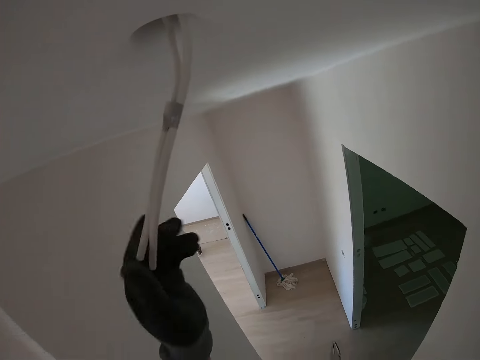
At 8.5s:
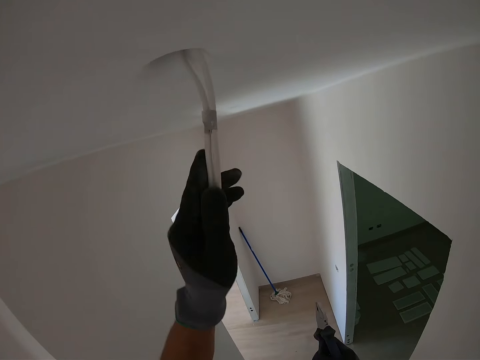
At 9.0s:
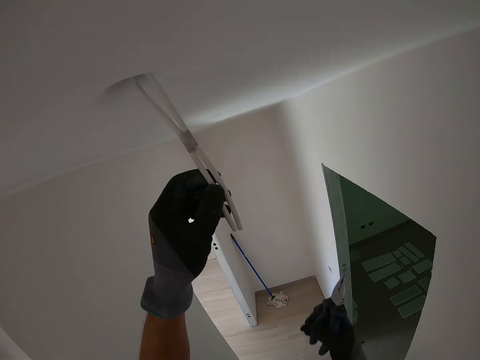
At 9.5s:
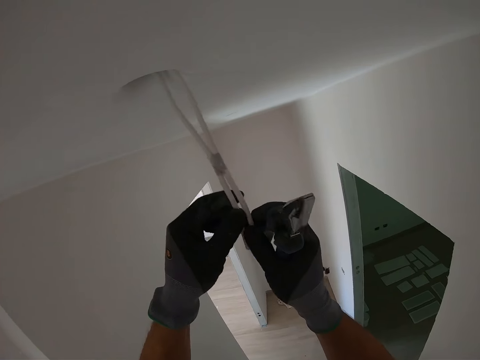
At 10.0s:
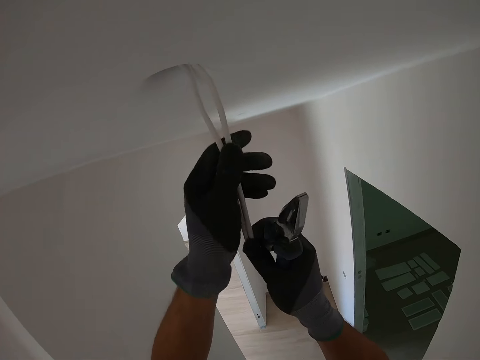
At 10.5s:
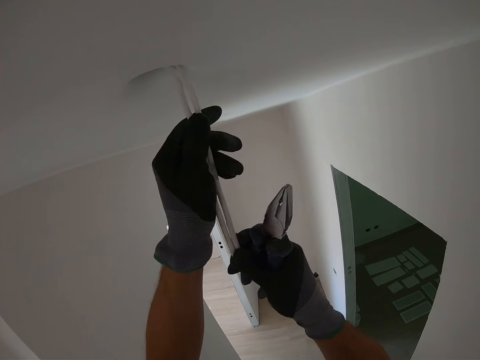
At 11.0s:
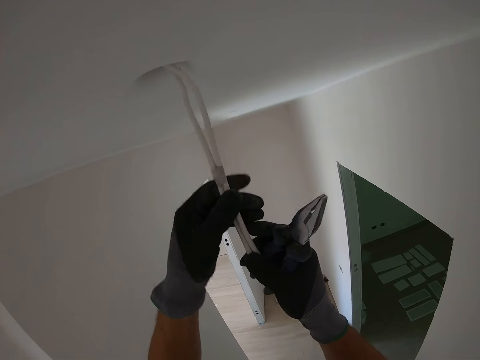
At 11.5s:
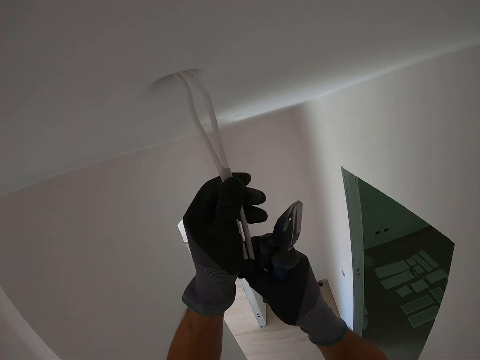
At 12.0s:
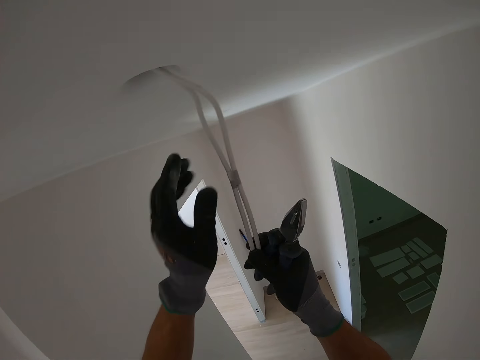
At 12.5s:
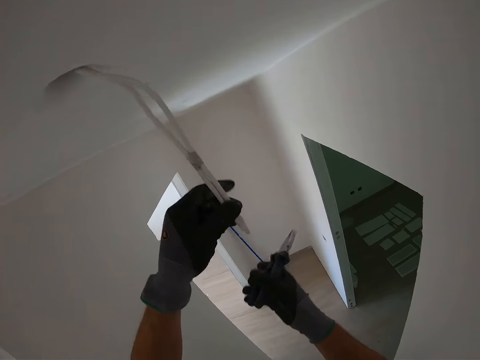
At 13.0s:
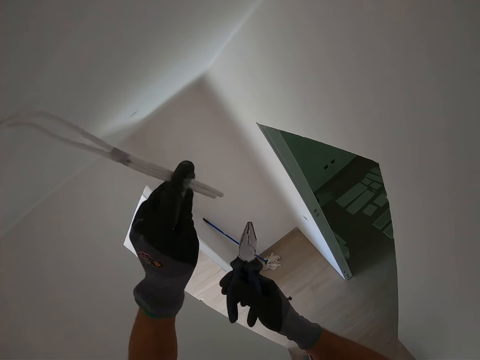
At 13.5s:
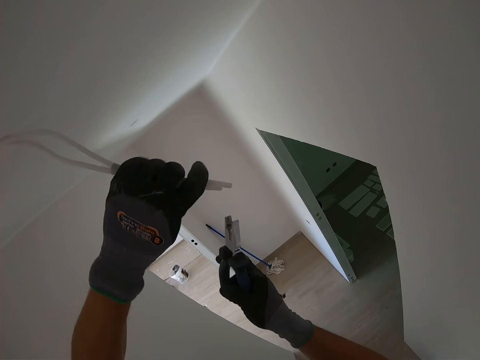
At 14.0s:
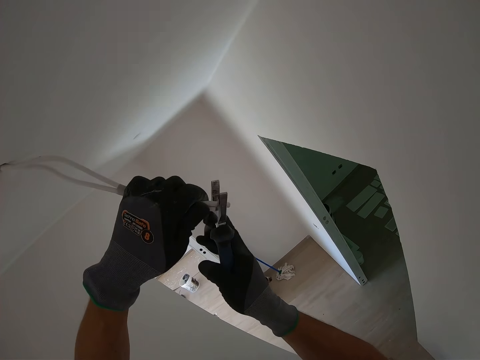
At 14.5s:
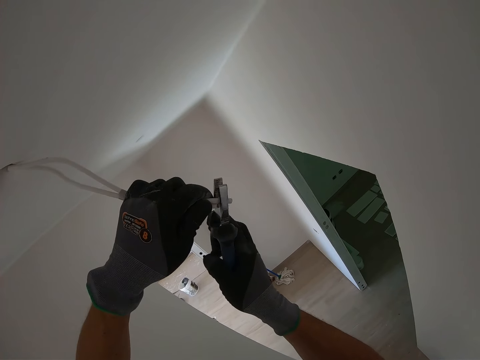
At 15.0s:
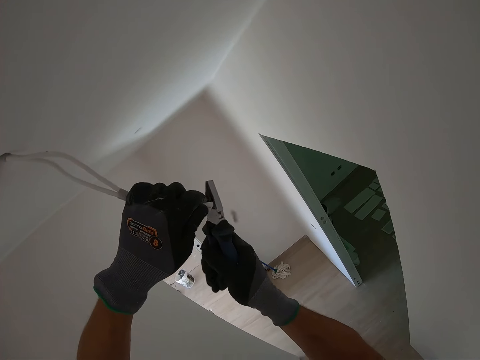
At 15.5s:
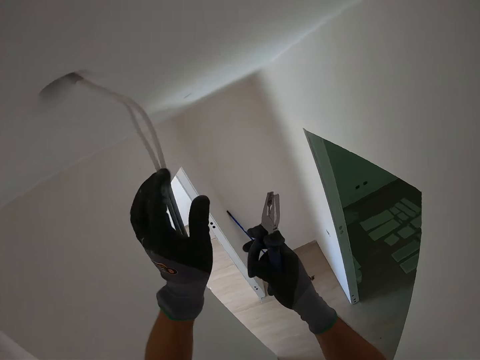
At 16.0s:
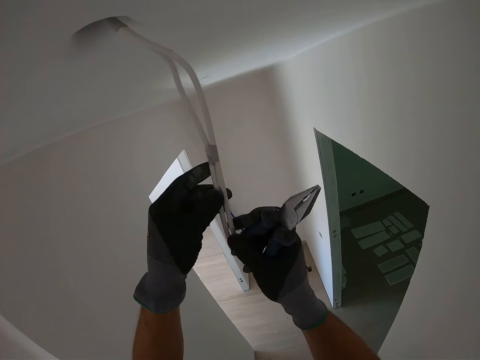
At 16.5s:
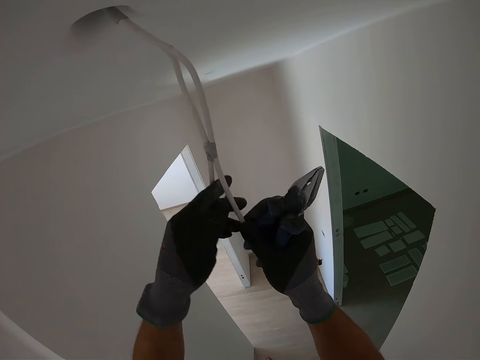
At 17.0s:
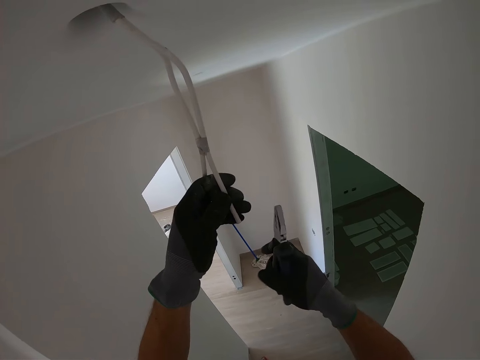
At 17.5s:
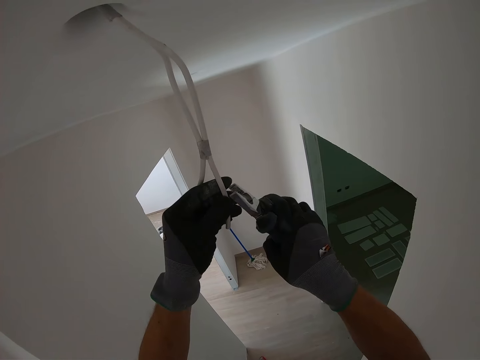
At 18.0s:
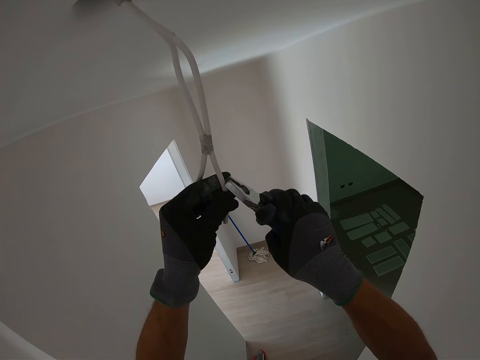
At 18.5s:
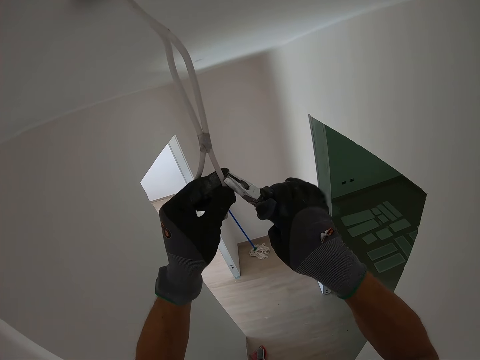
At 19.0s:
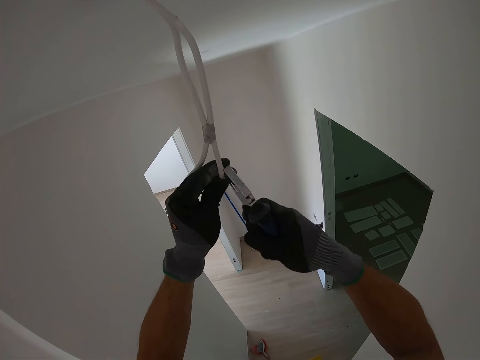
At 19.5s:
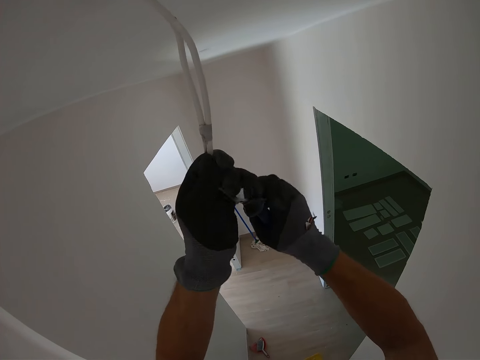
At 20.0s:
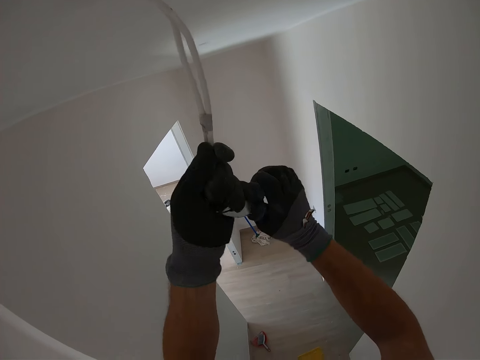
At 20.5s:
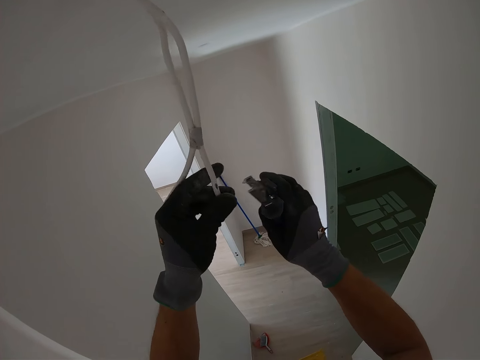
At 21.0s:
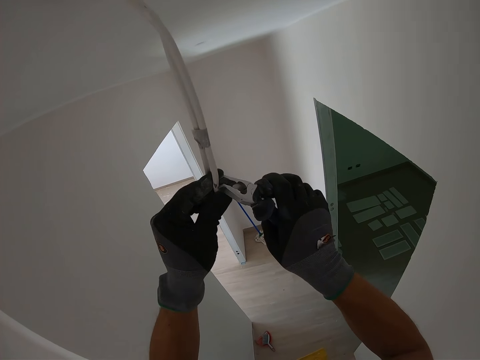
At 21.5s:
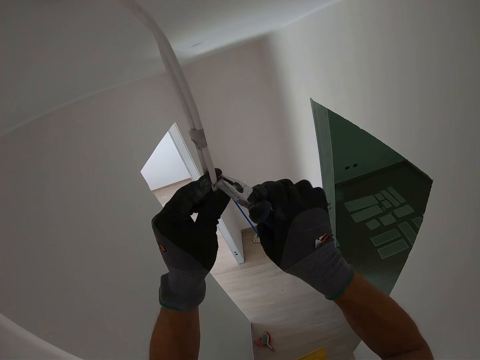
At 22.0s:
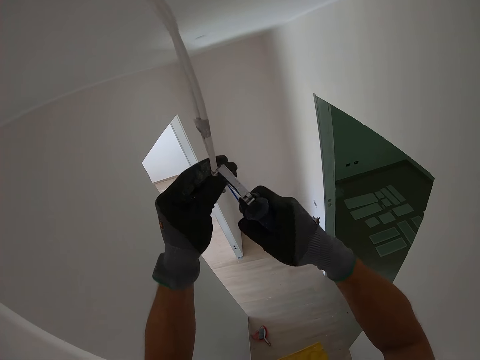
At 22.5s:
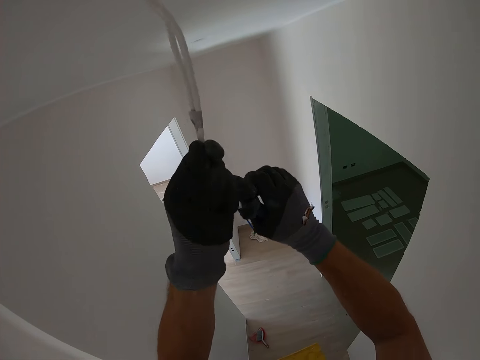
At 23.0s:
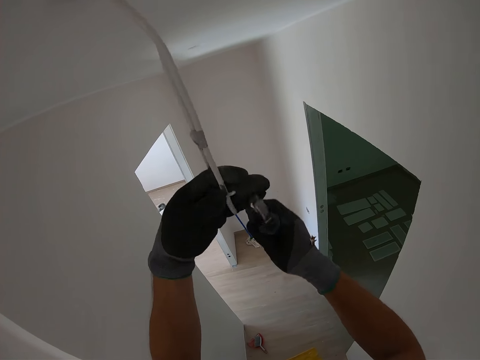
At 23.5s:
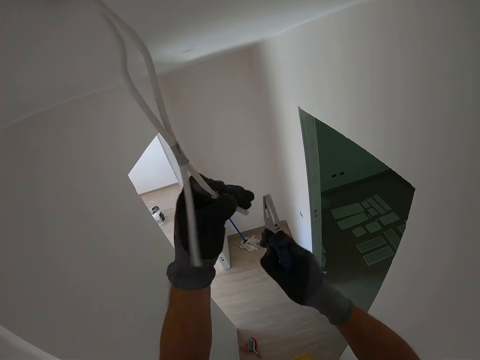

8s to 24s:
The camera wearer touches the white cables. They make an electric connection with the cables. They adjust something. They cut the white cable with a spanner. They remove a cable coat using the spanner.

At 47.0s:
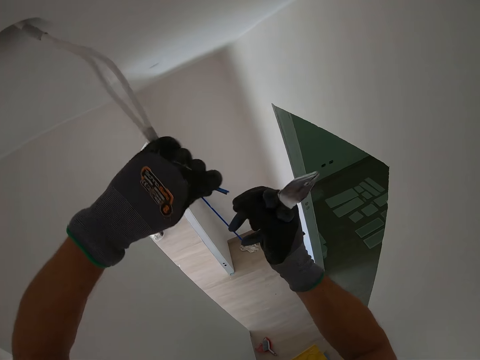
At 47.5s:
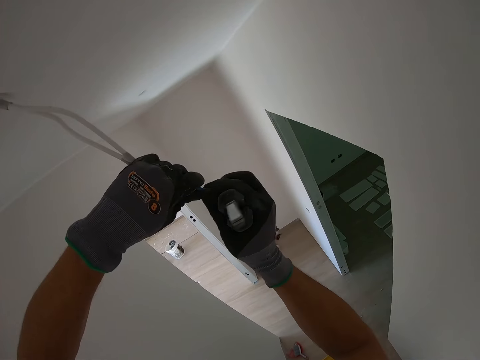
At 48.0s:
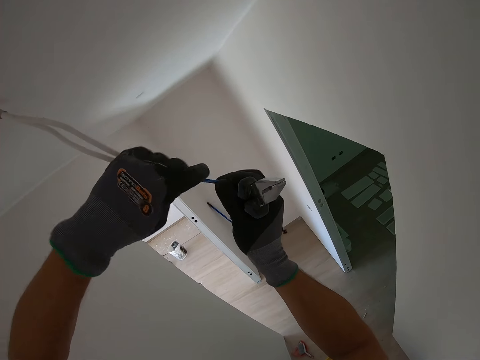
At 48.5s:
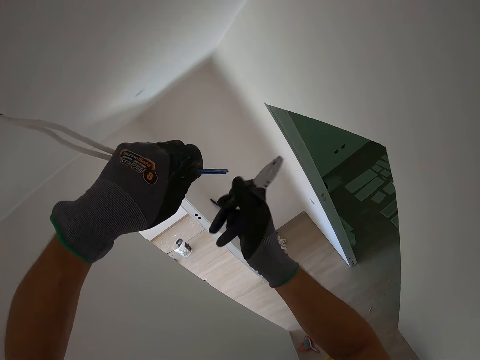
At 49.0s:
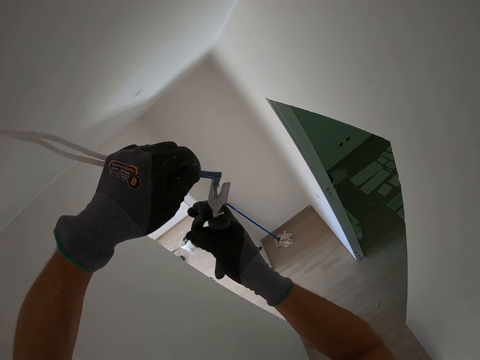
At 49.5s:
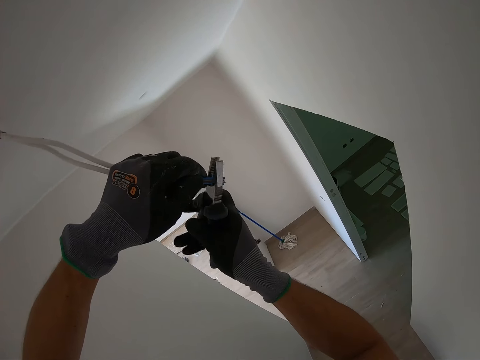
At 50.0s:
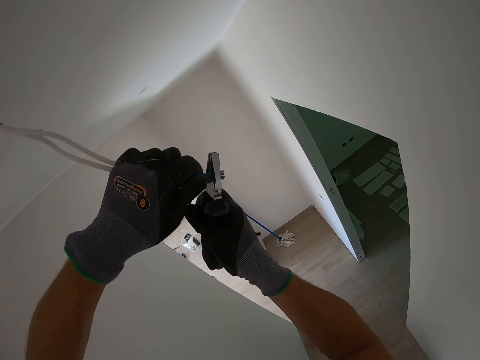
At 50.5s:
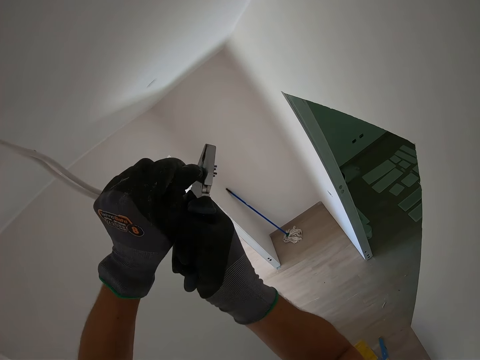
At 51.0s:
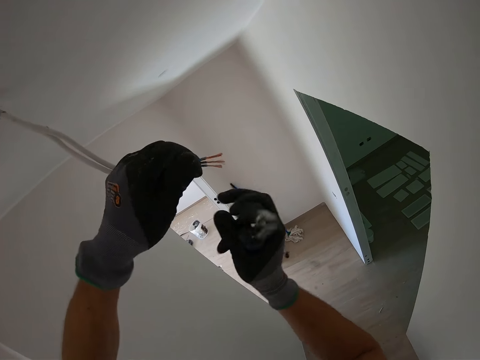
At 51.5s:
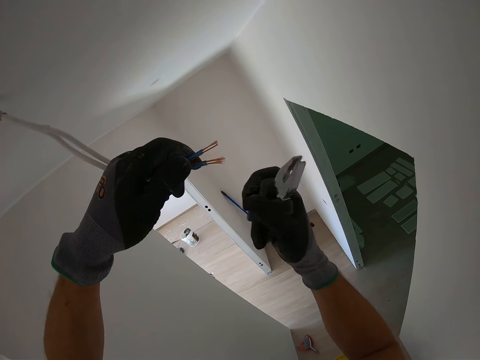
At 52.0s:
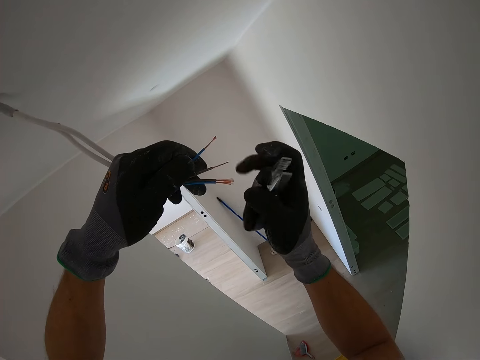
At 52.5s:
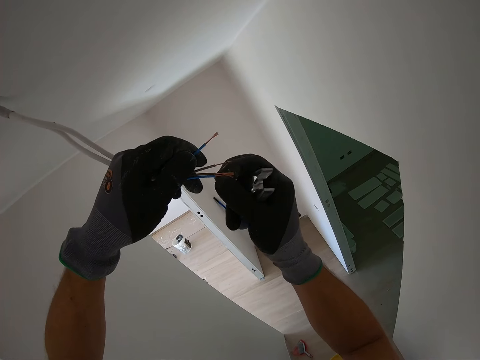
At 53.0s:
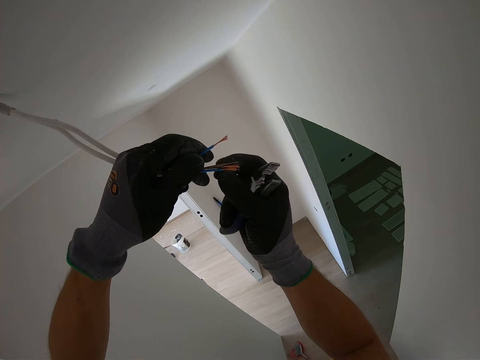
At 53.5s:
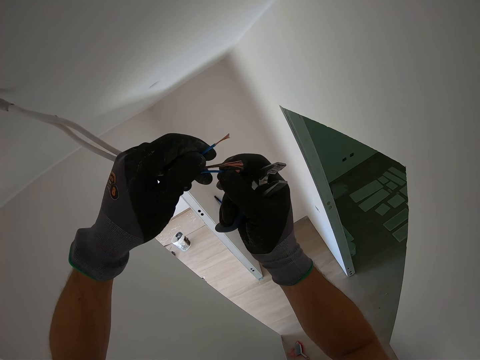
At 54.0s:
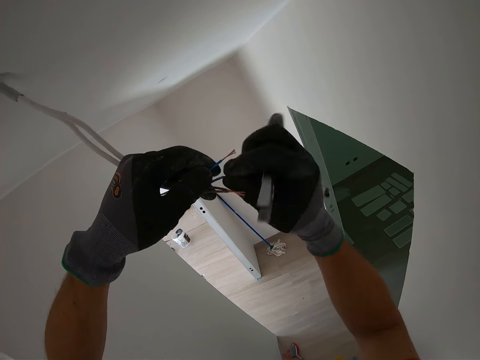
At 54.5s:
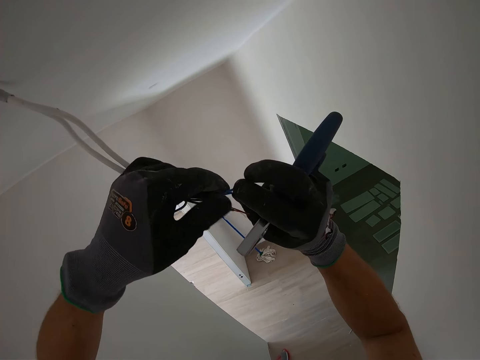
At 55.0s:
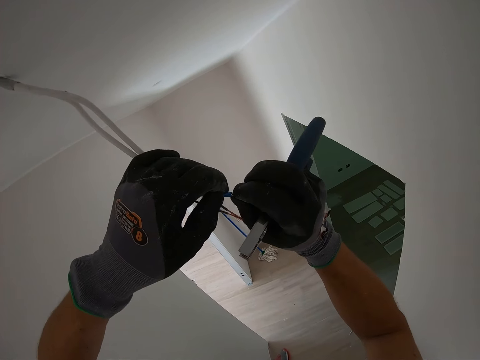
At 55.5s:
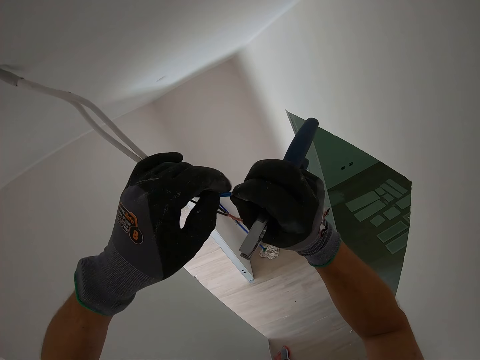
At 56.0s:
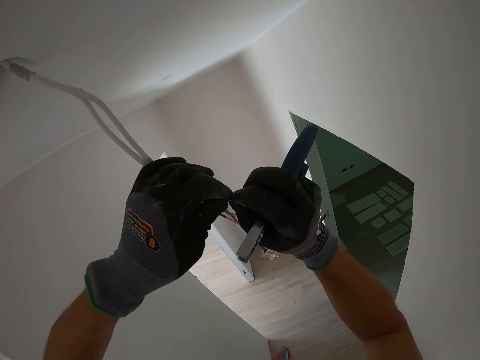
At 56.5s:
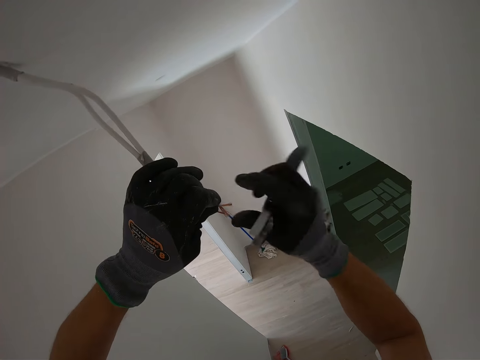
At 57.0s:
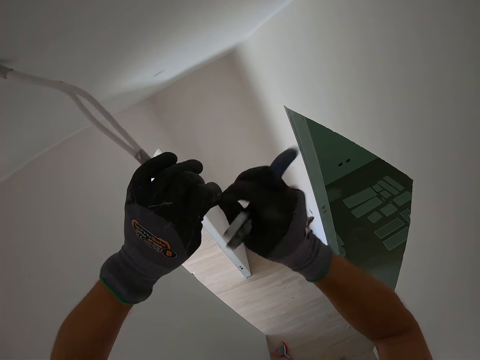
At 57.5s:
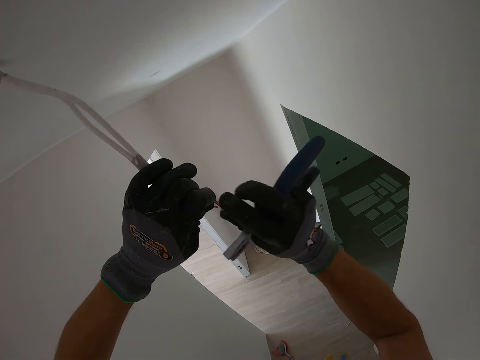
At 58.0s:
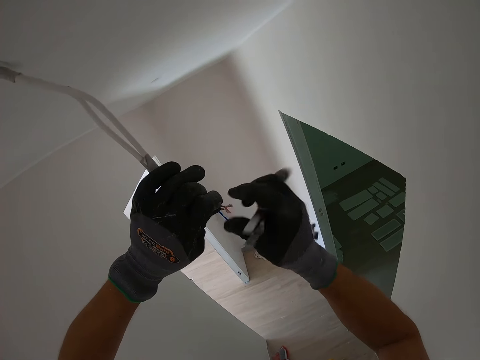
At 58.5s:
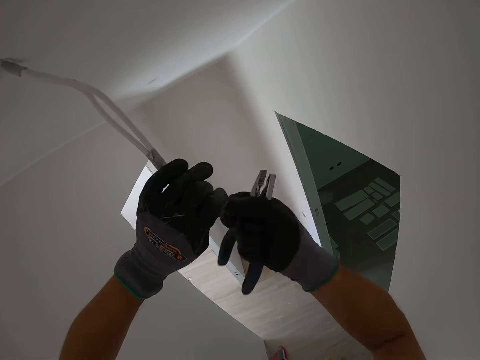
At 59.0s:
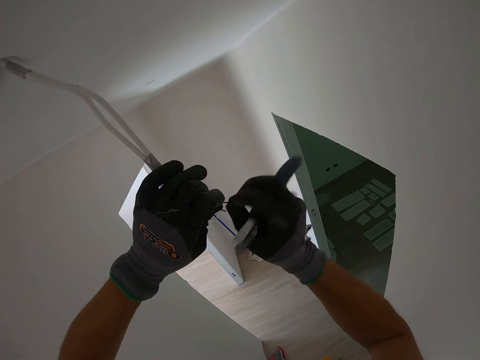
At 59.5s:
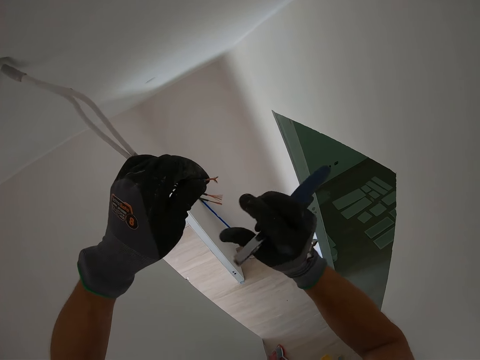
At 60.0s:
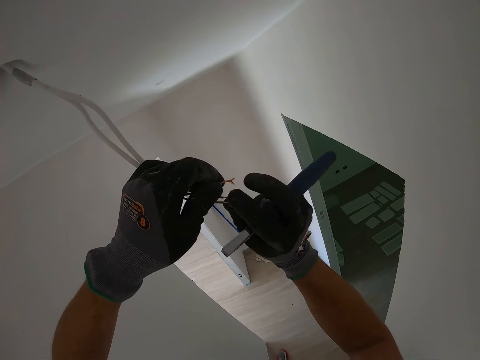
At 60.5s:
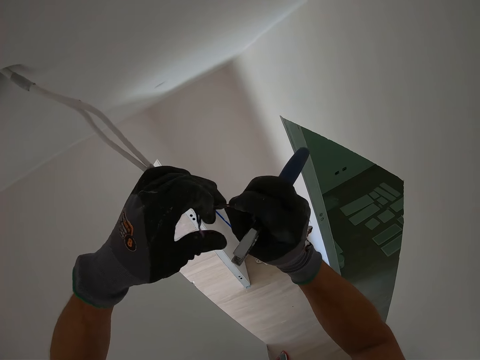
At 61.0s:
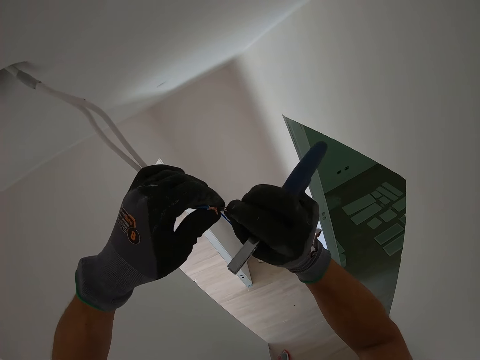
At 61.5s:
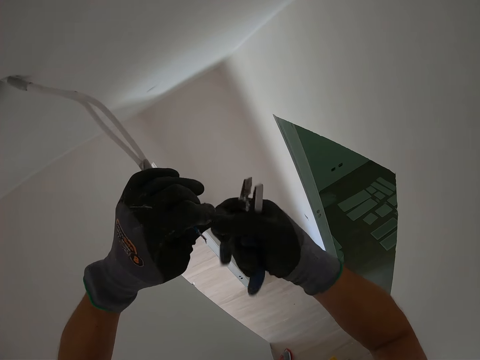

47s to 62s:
The camera wearer cuts a cable using a spanner. They join together cables.
